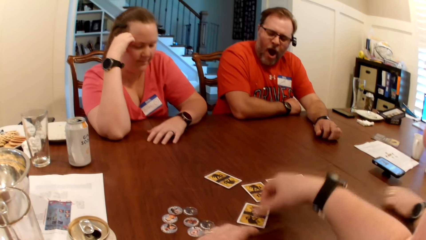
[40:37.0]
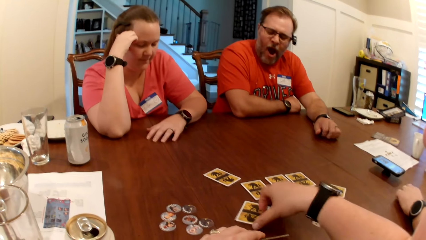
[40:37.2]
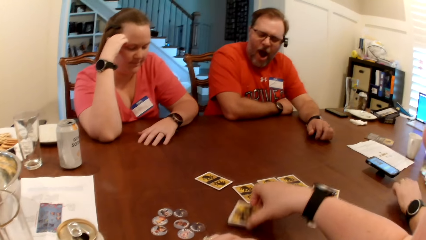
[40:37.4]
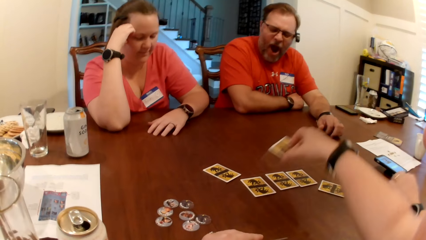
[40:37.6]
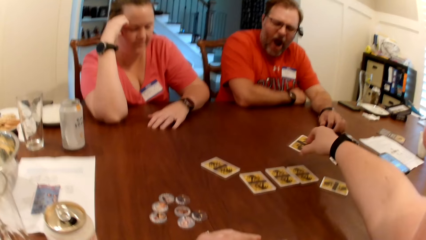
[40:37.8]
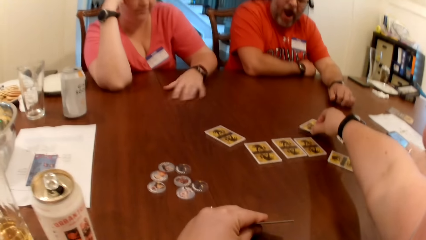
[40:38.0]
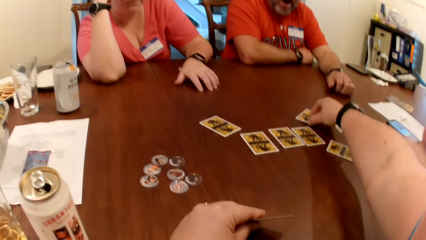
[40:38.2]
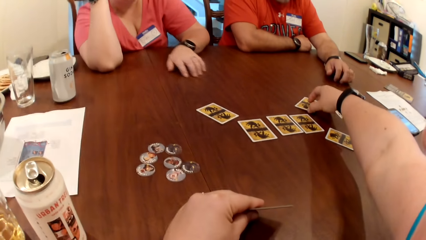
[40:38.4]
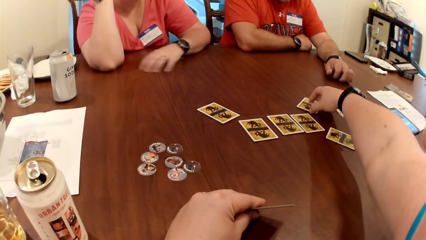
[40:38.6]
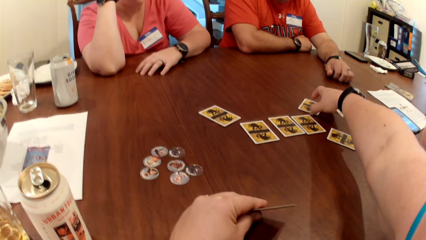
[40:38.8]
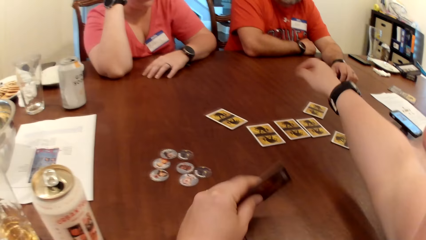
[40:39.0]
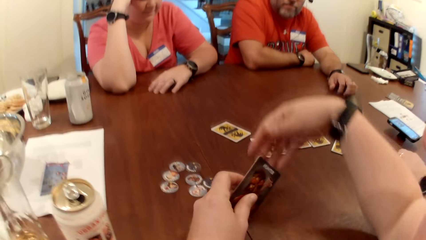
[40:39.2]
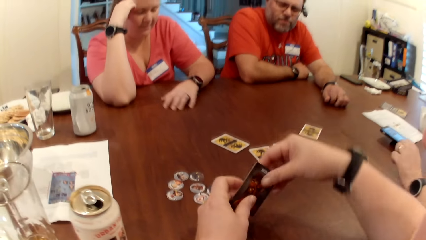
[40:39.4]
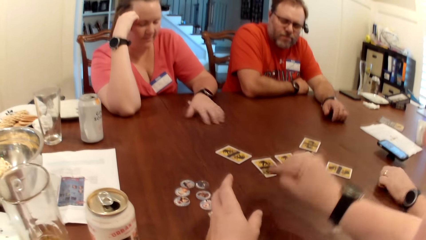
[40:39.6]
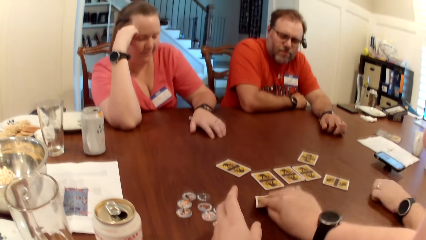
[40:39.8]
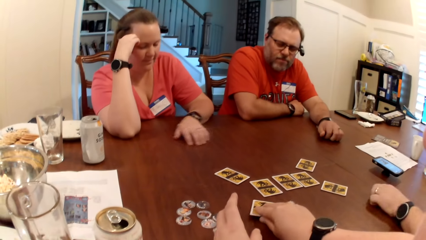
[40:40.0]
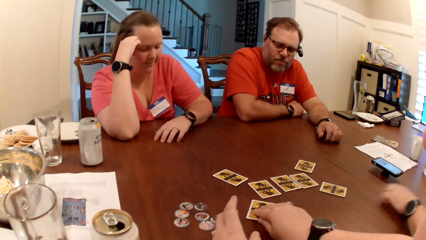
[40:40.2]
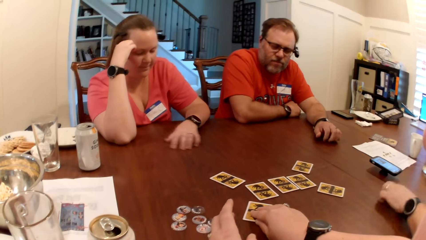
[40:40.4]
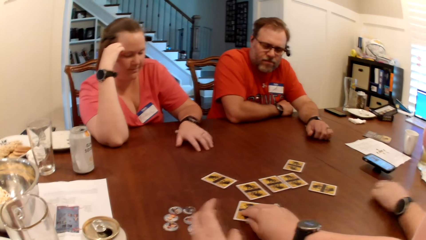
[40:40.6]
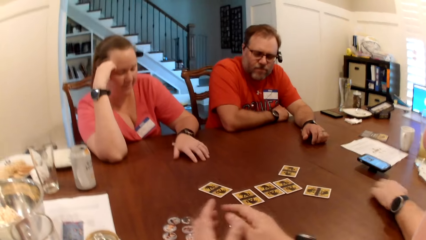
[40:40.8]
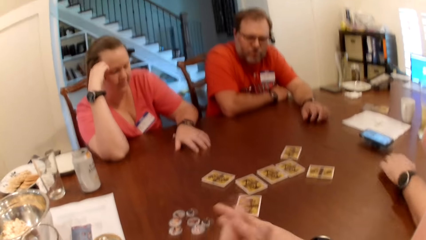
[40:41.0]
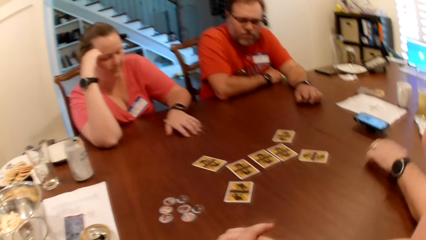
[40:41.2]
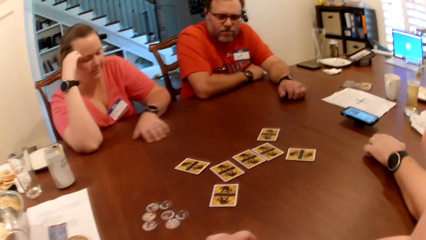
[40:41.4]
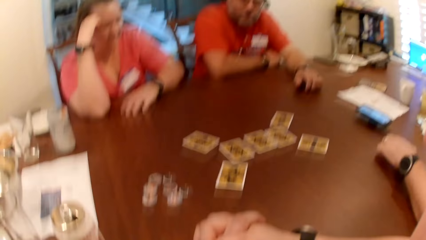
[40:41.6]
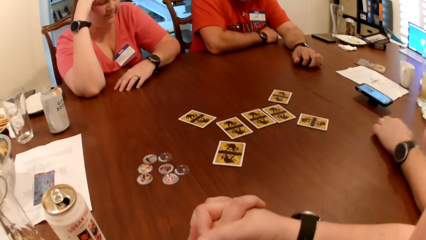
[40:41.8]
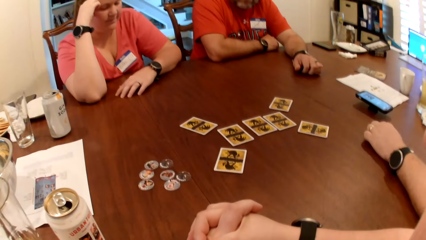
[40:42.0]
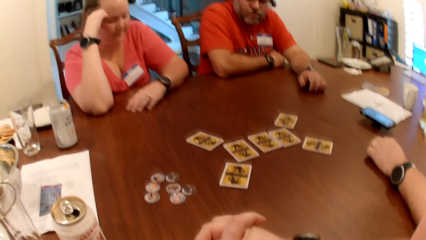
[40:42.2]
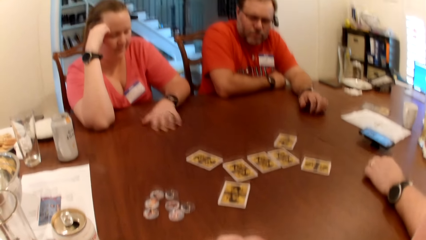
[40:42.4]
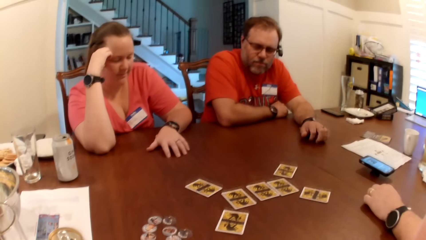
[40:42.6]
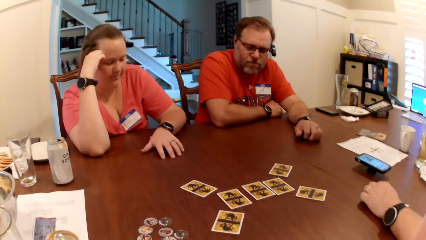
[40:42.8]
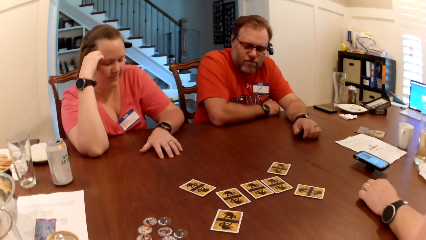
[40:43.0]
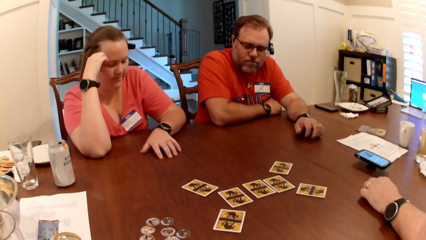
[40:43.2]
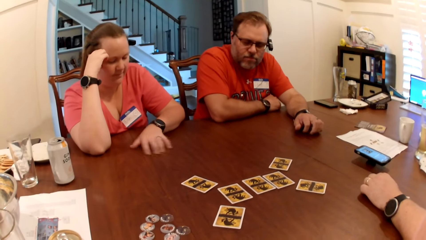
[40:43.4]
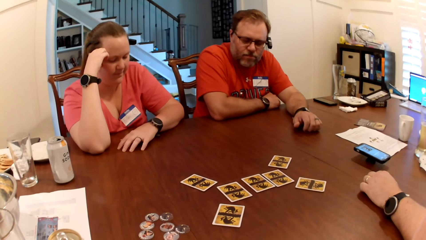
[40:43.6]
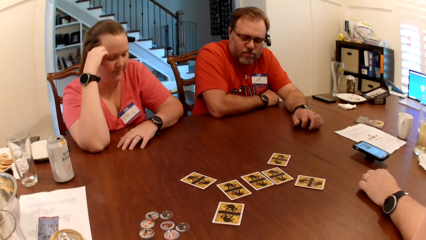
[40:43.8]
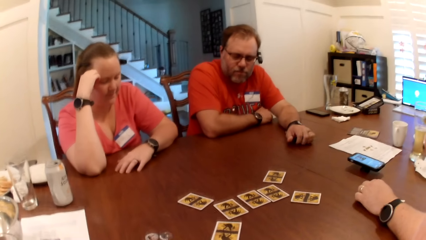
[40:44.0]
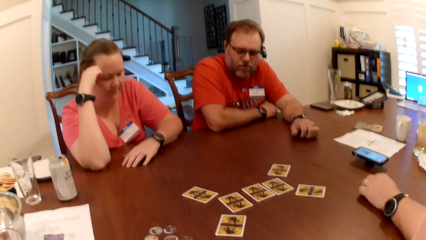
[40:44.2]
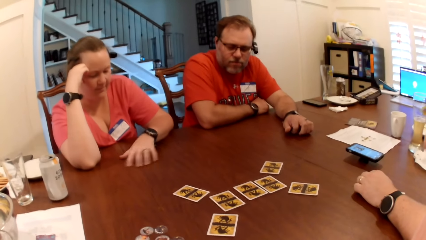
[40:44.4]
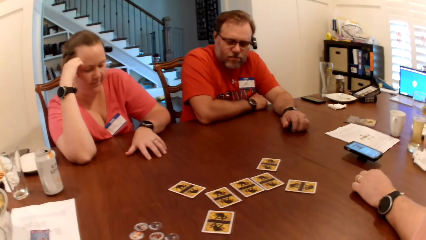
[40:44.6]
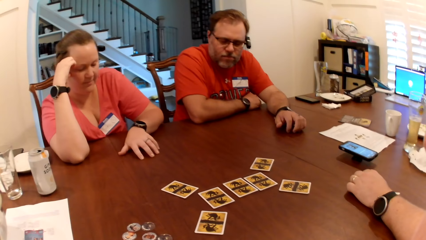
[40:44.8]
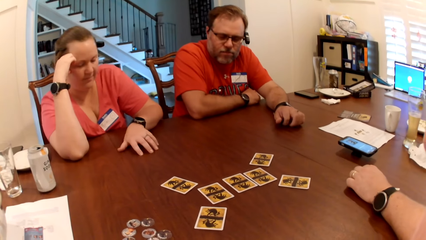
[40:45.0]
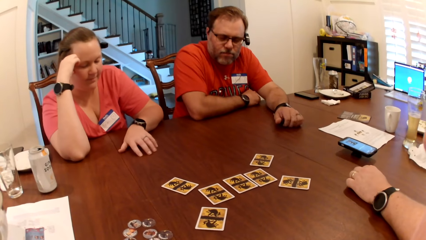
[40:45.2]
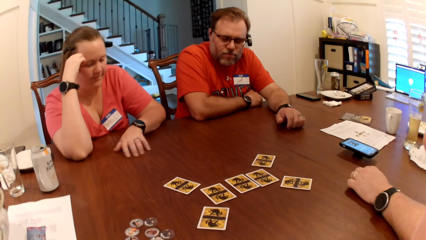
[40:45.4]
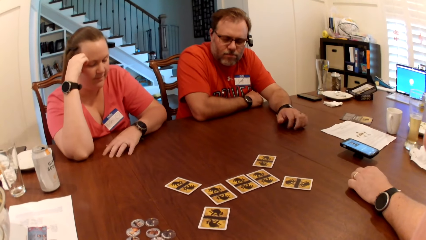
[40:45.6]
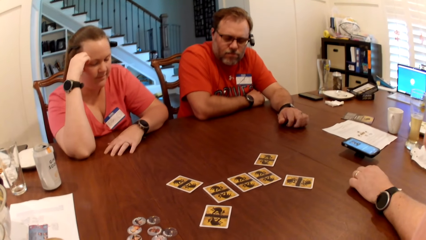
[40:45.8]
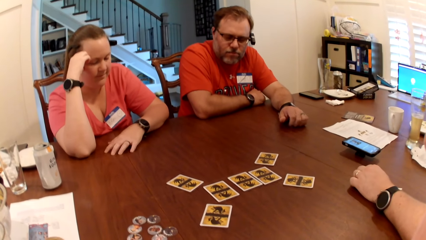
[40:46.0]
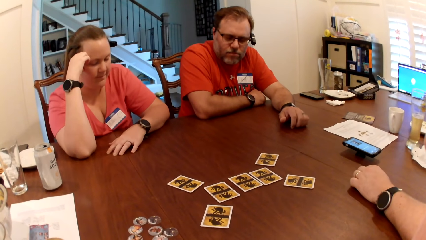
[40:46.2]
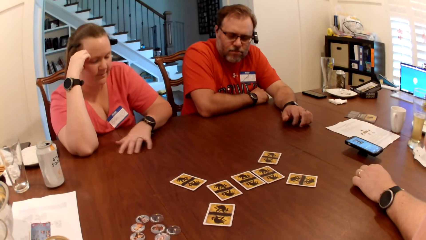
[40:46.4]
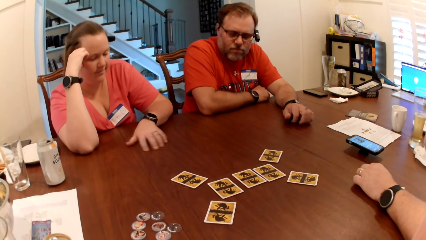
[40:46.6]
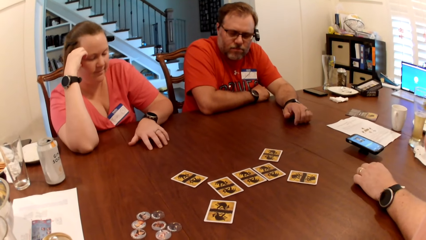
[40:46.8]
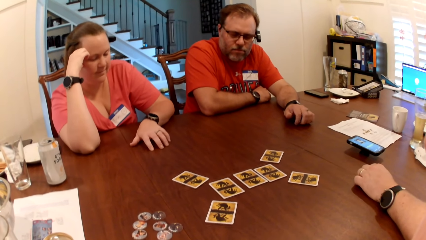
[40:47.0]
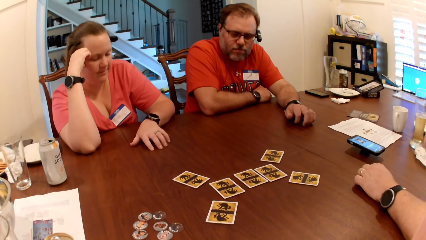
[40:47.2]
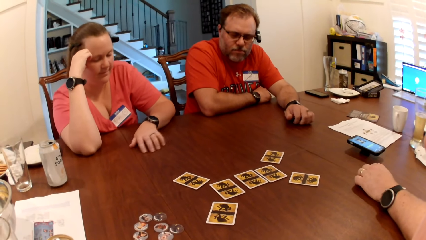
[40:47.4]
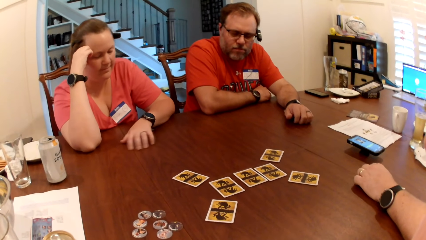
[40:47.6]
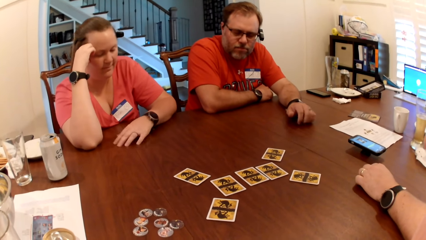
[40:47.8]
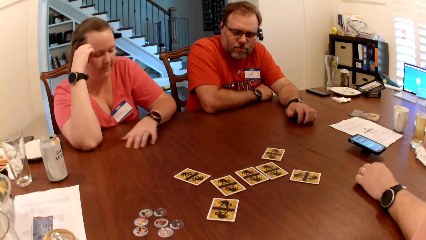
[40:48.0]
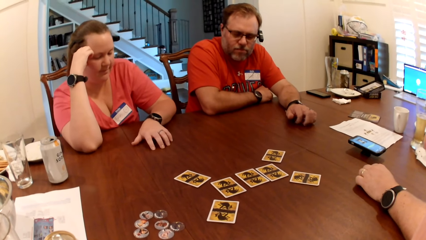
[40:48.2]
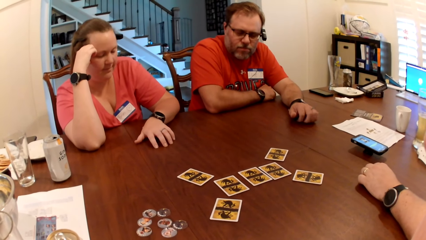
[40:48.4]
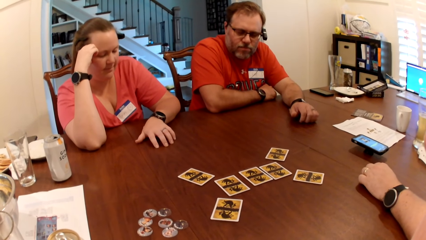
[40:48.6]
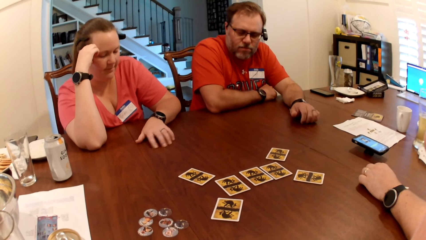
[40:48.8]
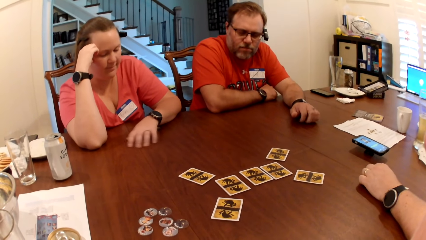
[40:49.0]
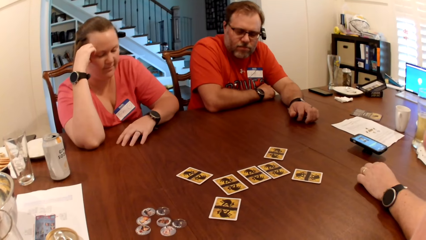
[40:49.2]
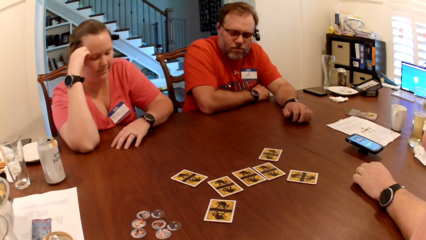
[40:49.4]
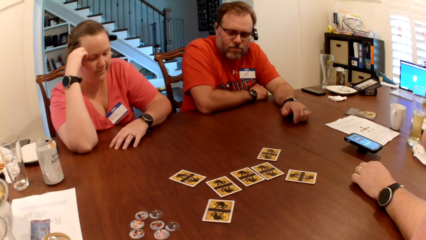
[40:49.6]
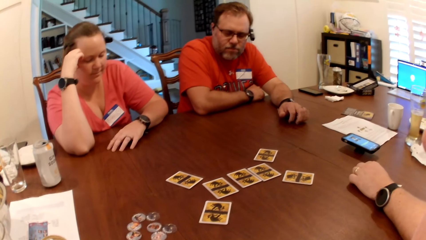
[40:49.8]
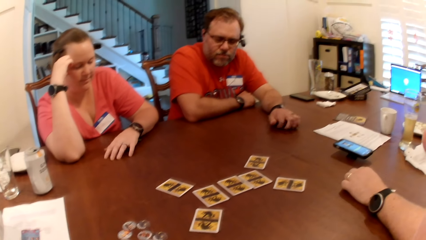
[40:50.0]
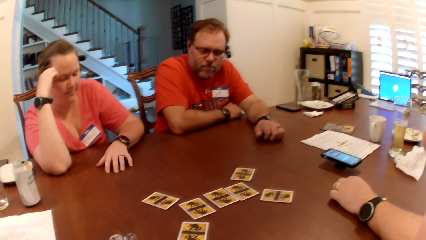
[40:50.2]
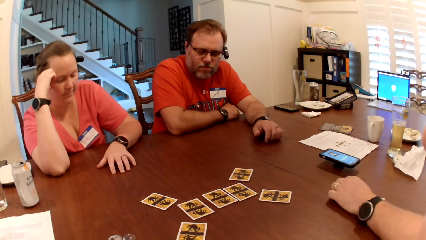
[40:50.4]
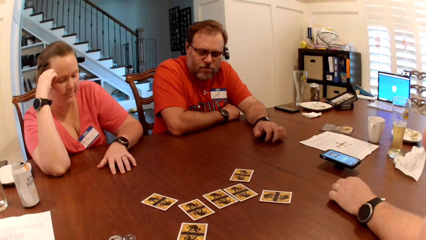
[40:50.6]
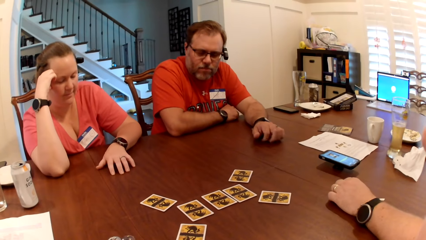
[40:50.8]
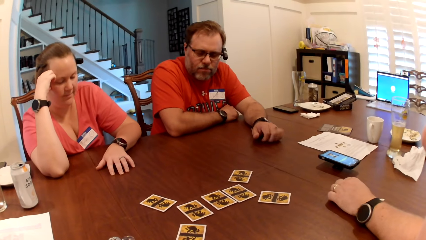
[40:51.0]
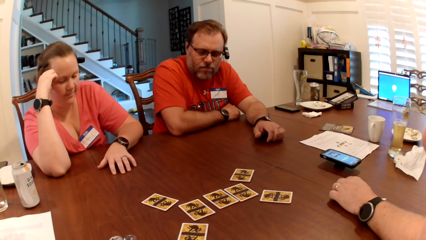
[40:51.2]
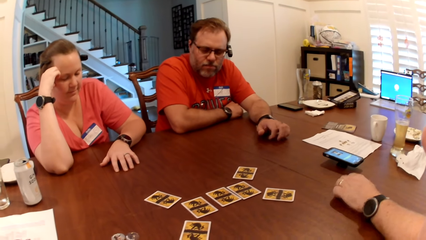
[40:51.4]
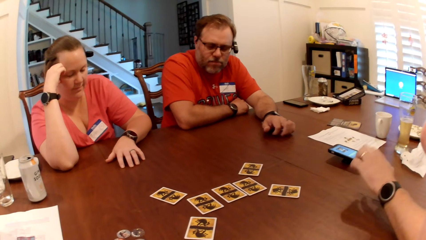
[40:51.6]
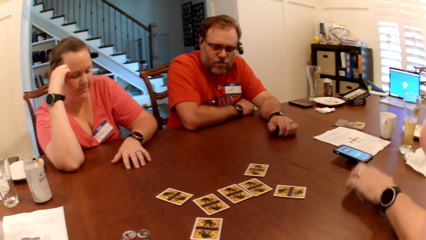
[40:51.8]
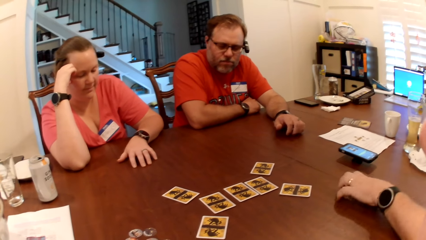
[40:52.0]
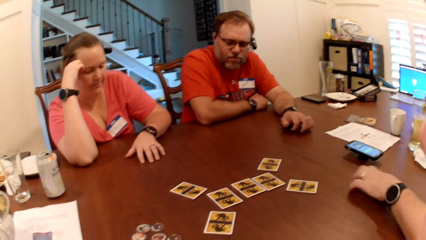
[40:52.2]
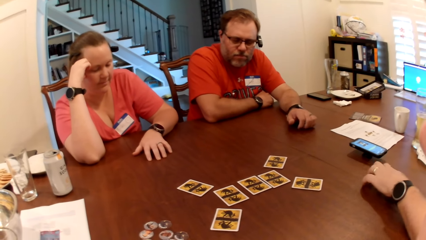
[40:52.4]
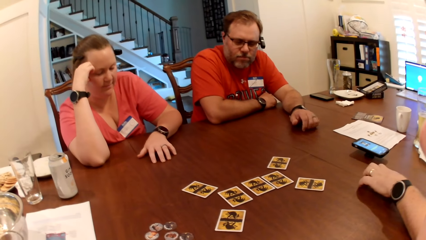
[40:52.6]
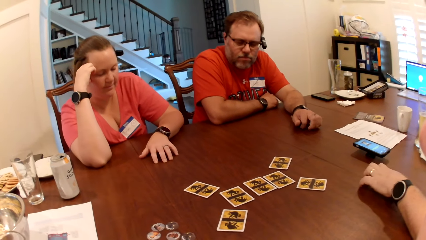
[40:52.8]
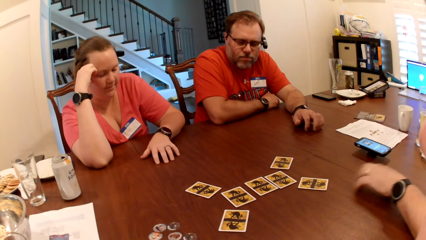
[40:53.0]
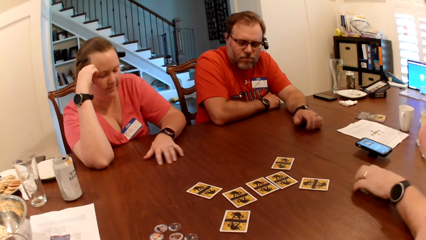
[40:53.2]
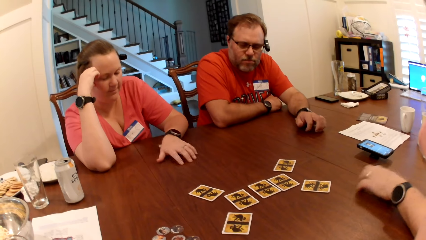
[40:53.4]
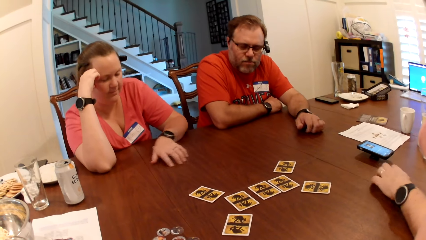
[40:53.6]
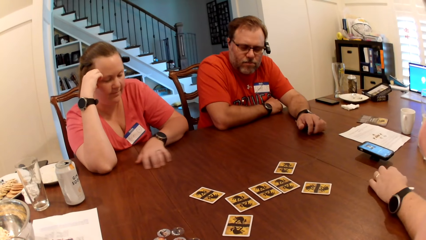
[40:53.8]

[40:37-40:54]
The camera wearer transfers the card from her right hand to her left hand. She looks at the card. She picks a card from the table with her right hand. She places the card on the table with her right hand. She transfers the card from her left hand to her right hand. A man beats the table with his left hand. The camera wearer places the second card on the table with her right hand. The man moves his left hand on the table. The camera wearer removes her right hand from the card on the table. She folds her hands and places both hands on the table. She looks around.
